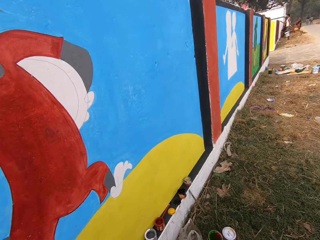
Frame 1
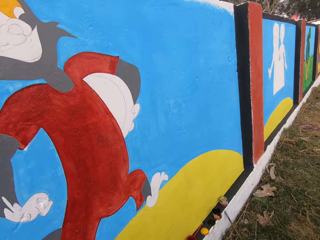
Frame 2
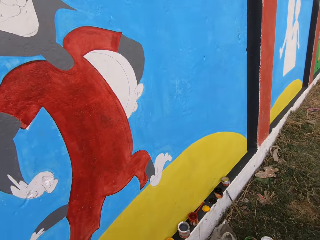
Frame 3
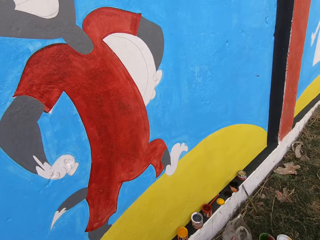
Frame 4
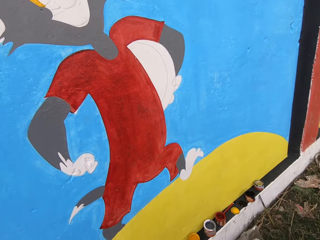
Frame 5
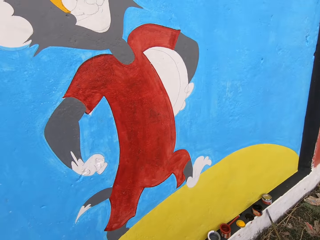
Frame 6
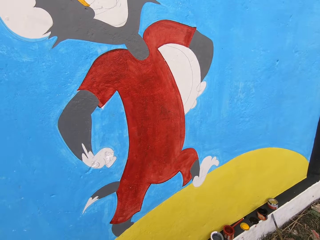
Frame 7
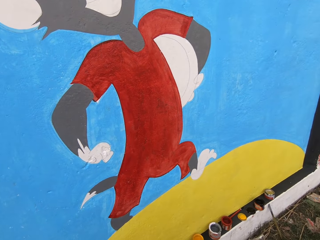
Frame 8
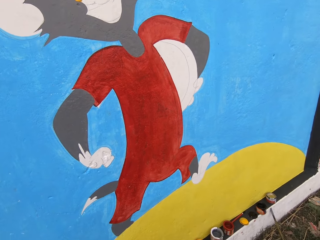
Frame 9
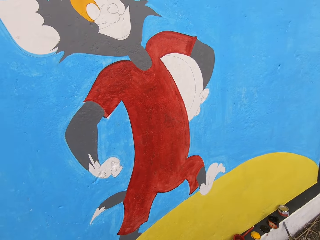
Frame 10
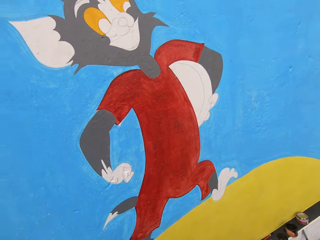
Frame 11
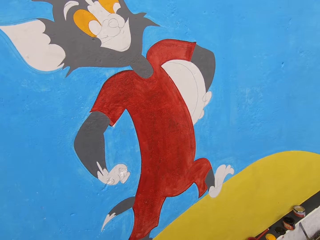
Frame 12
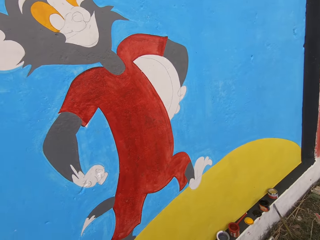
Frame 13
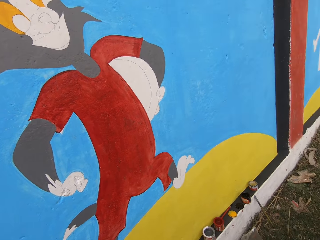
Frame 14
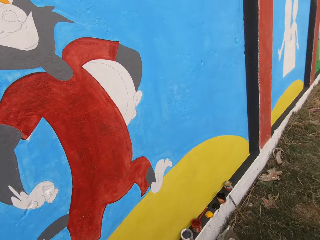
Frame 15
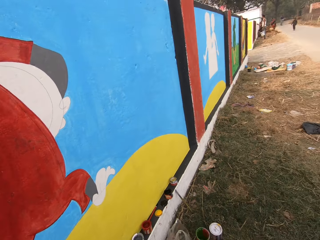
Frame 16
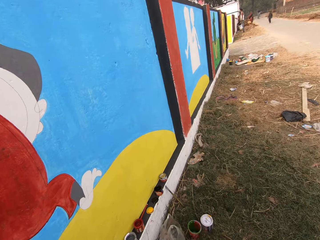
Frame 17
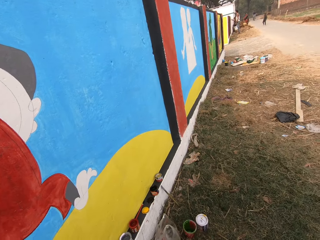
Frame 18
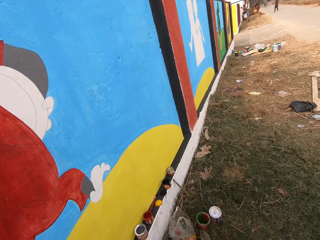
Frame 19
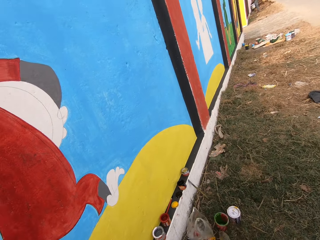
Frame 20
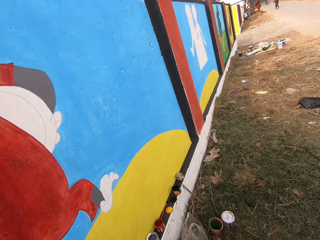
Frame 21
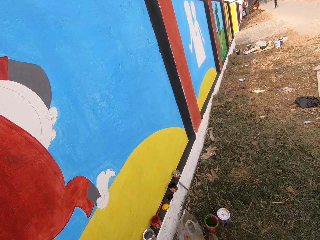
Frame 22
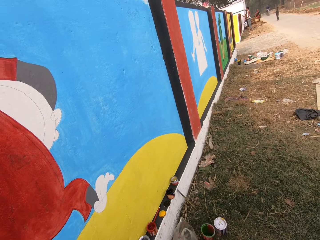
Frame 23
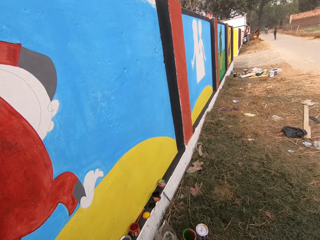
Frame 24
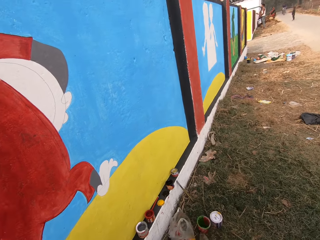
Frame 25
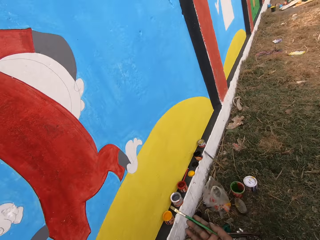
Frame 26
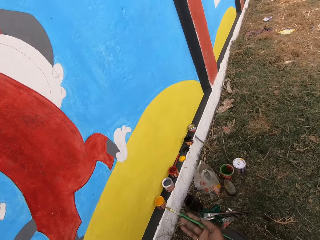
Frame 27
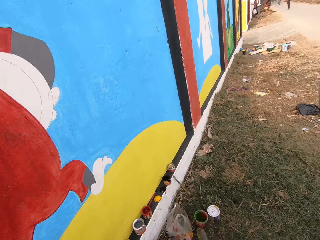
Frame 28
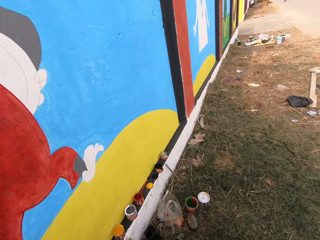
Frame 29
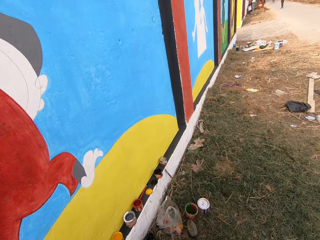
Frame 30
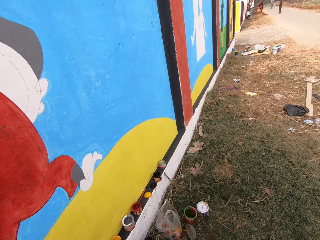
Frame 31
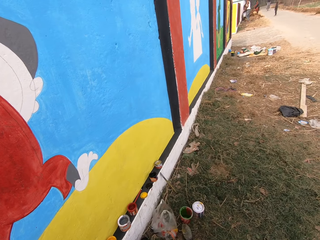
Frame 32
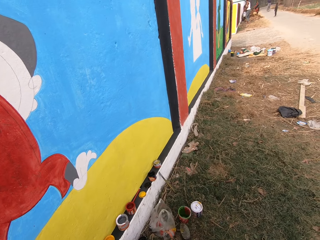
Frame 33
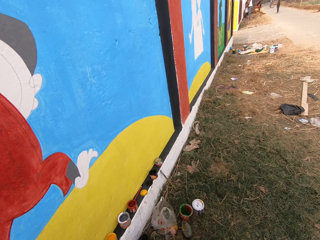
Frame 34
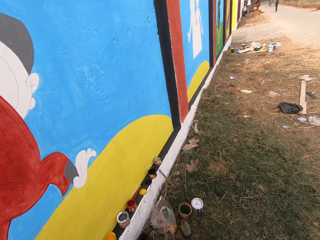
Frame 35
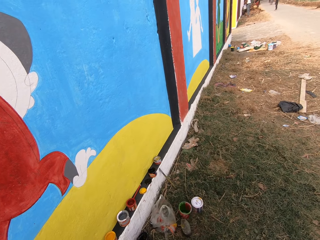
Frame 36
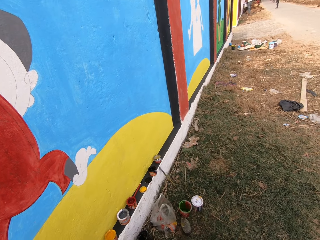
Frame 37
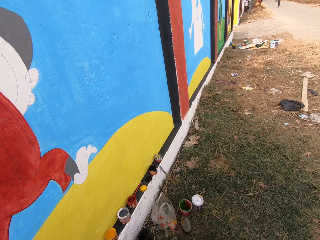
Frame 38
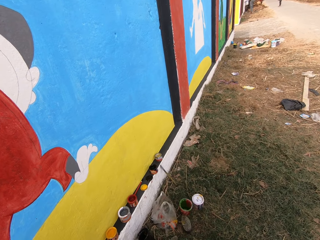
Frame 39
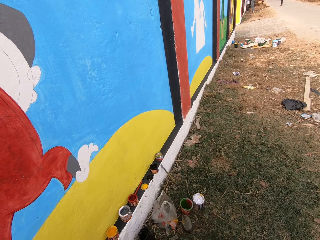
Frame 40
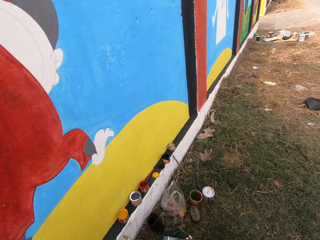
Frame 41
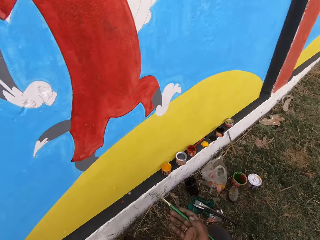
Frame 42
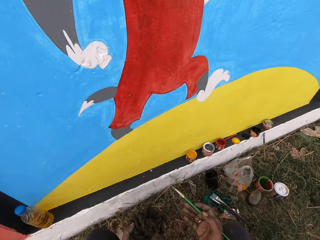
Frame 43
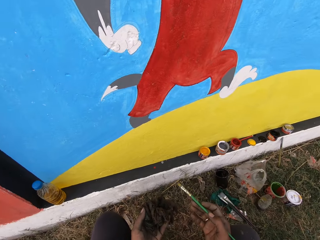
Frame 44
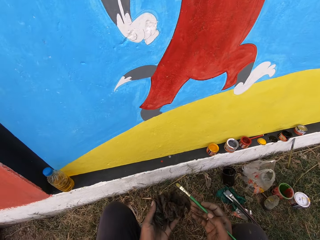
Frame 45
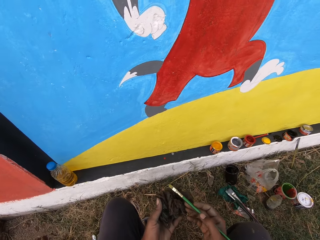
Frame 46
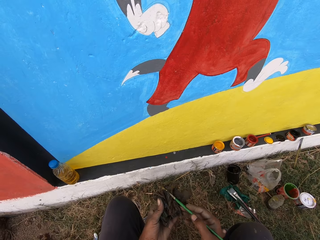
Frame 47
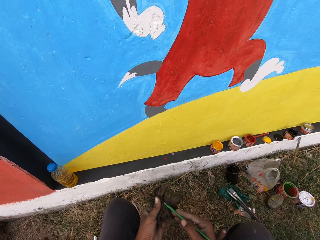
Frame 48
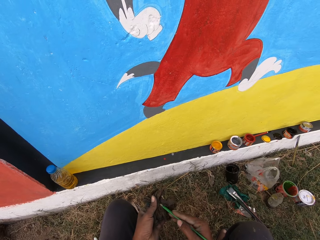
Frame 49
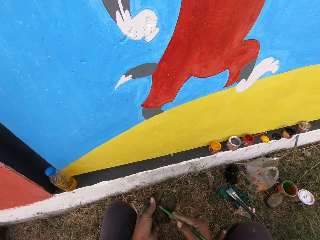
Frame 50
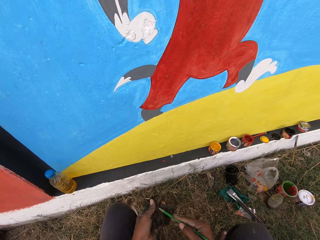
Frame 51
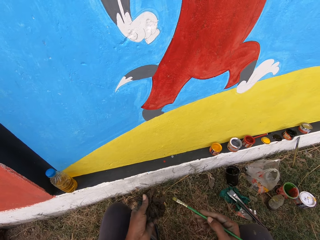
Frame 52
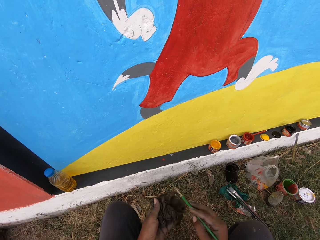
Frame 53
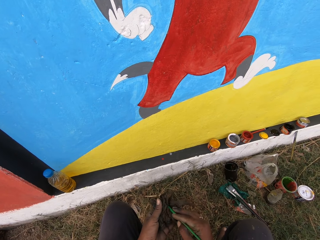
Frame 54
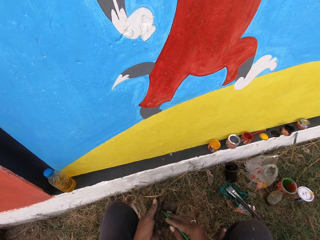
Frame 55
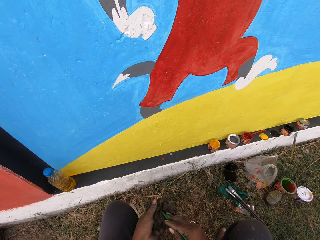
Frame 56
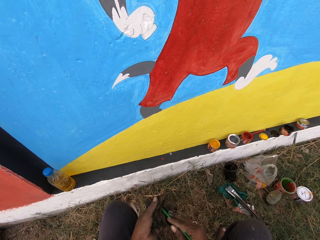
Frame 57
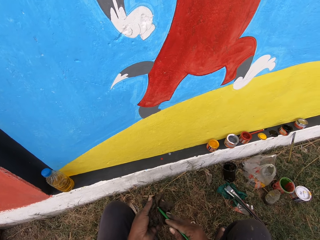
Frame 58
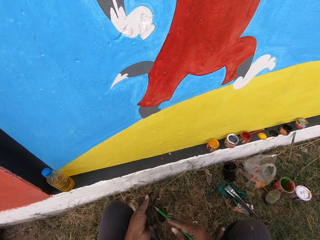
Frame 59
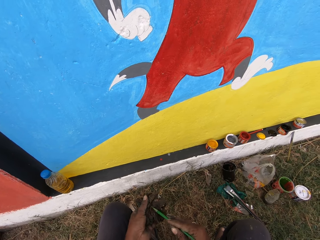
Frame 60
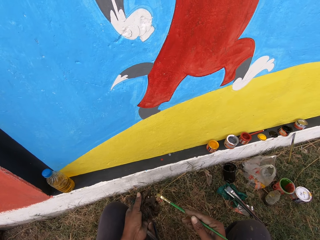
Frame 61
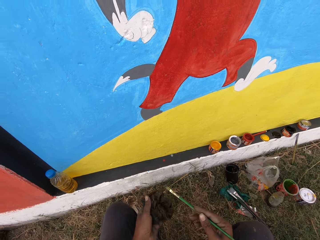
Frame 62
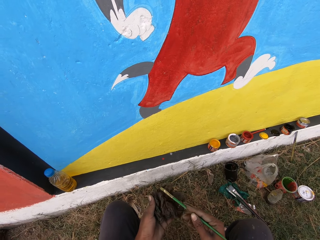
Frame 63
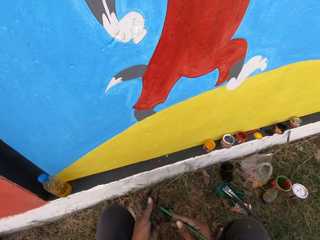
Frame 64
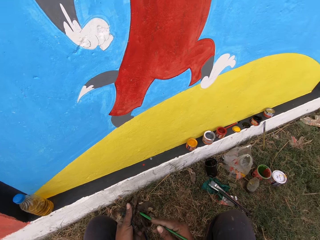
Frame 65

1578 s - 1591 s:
The camera wearer cleans the brush with a rag in his left hand.

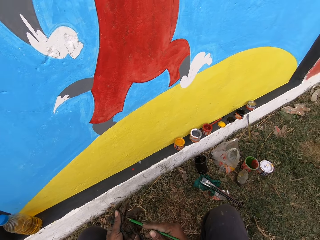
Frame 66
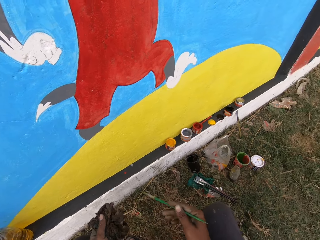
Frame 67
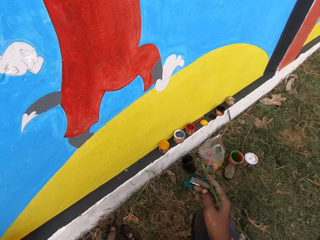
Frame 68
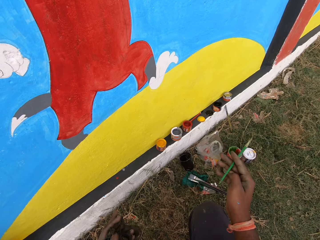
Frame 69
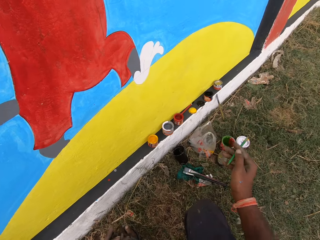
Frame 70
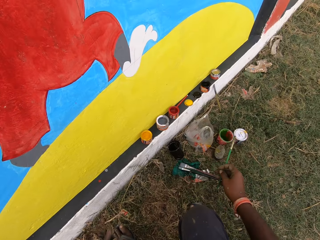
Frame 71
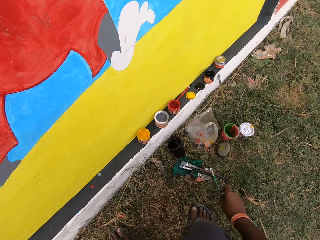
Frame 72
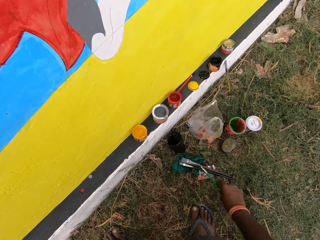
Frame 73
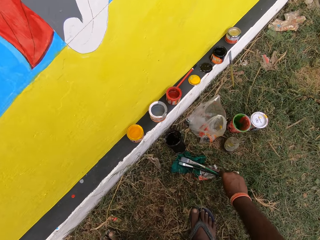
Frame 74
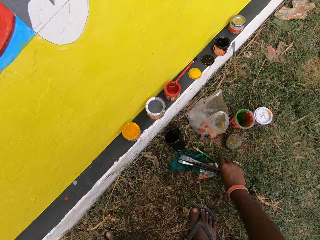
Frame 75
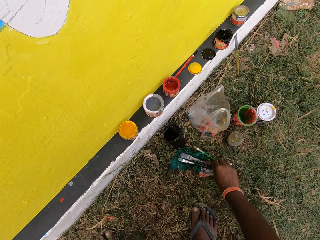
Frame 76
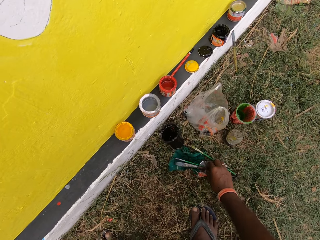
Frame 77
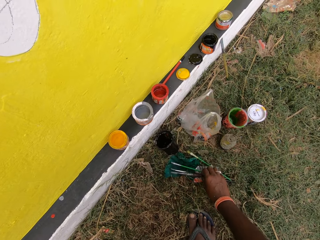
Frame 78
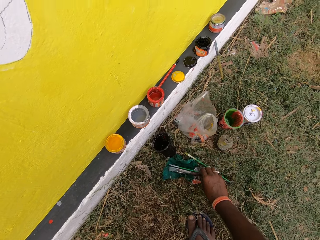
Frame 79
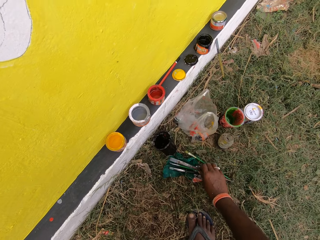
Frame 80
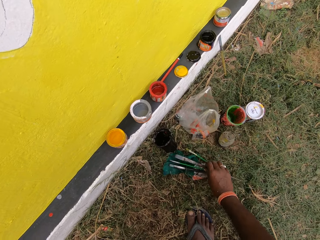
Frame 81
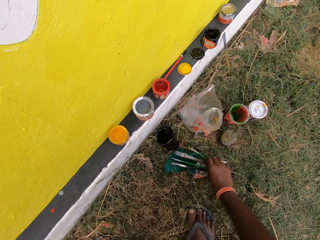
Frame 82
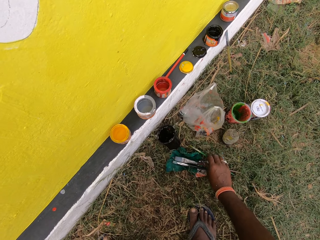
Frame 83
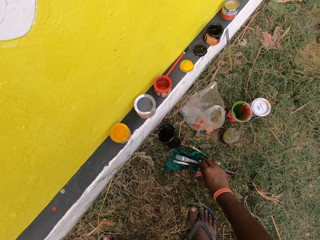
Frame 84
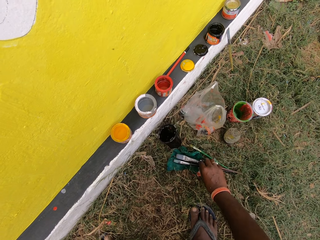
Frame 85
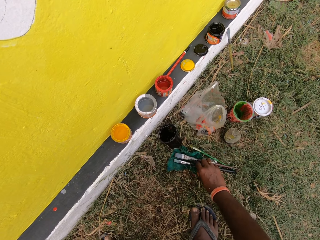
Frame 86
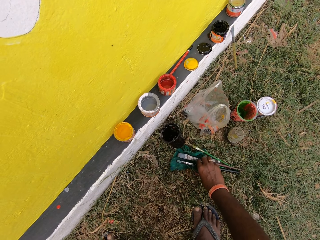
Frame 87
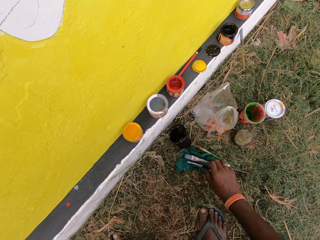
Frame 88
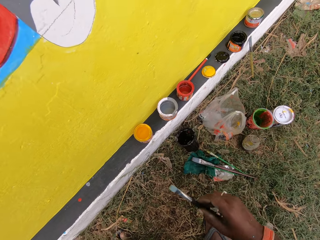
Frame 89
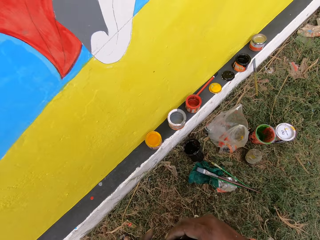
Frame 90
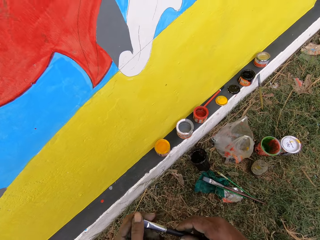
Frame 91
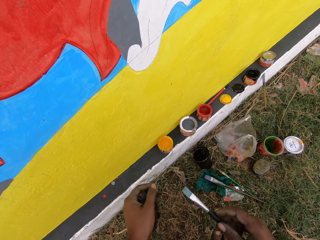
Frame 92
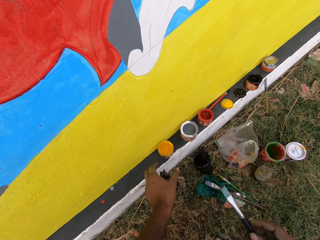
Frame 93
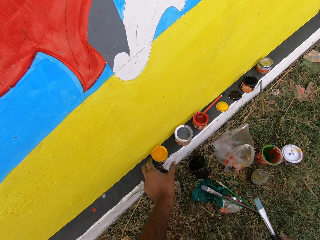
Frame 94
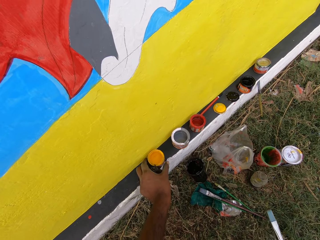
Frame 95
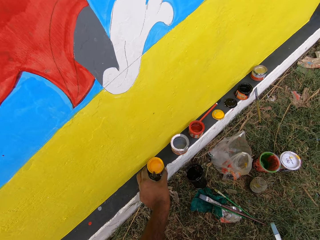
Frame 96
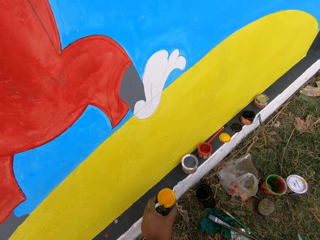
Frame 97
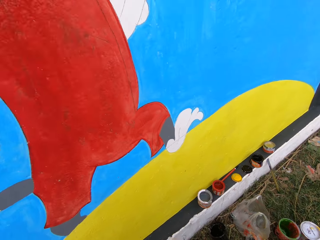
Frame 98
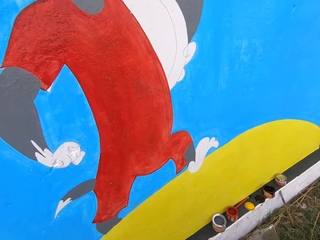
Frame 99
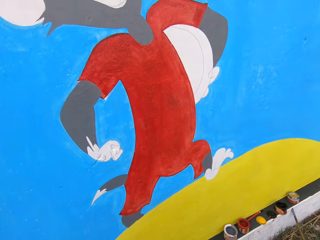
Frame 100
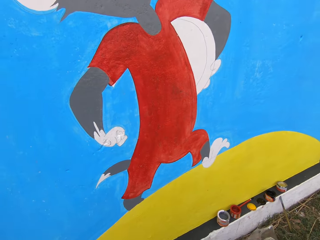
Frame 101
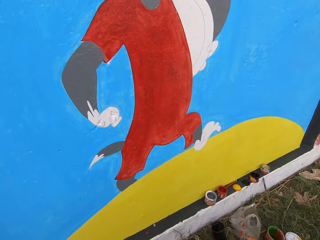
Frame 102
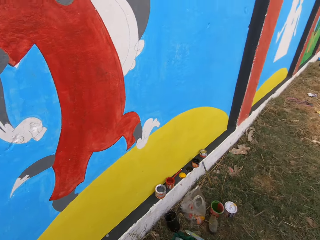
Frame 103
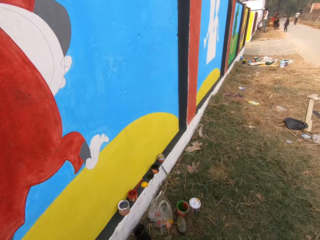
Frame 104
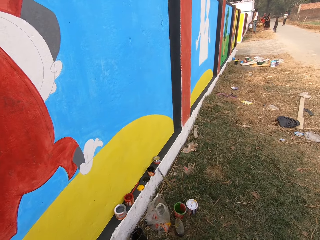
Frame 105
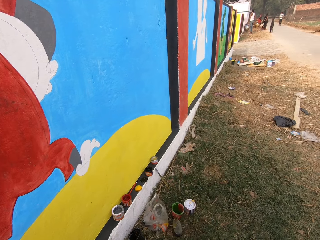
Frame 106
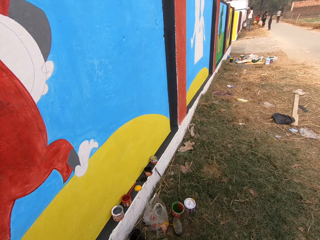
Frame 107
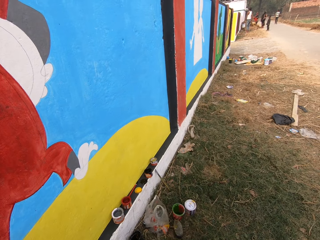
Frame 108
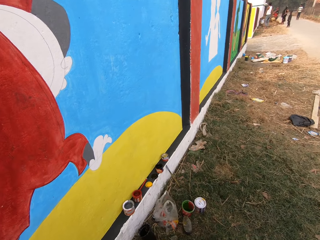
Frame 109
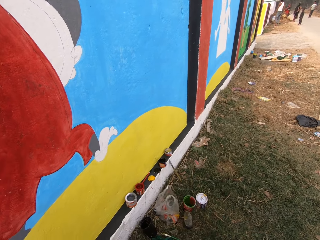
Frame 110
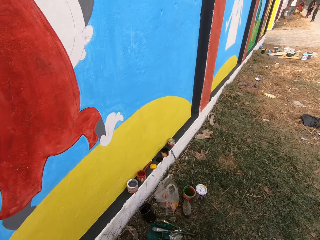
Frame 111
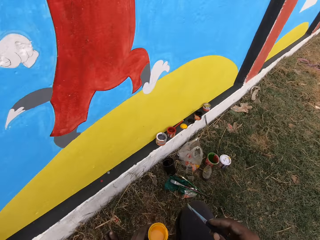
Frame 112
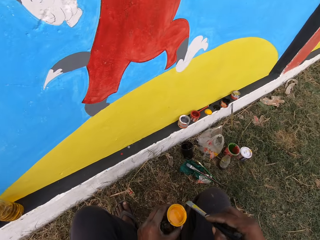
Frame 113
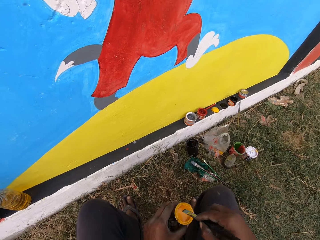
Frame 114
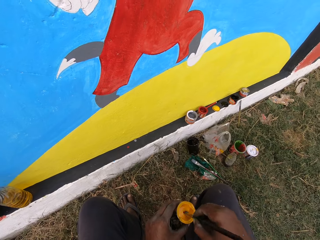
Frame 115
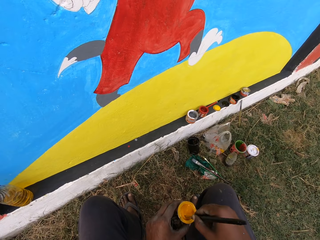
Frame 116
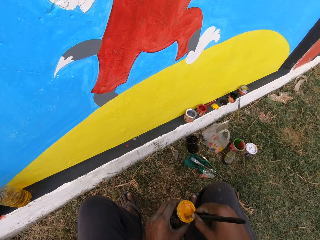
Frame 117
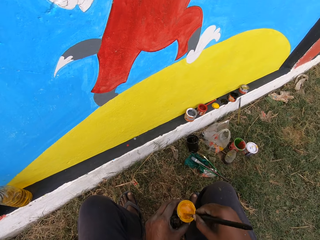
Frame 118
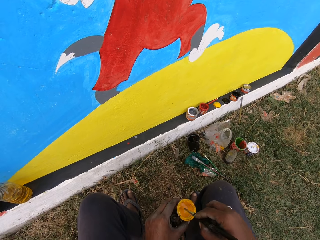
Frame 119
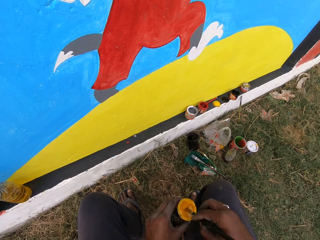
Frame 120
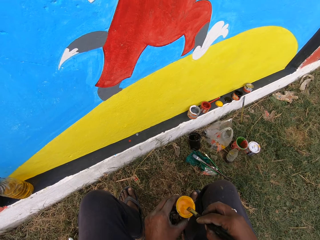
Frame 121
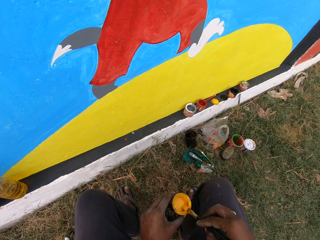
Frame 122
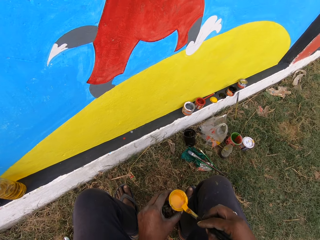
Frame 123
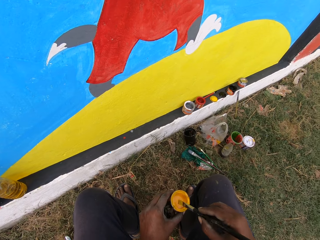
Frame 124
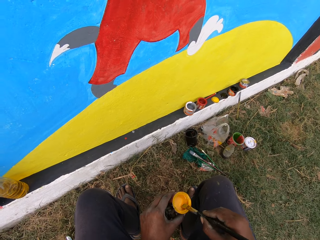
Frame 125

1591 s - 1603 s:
The camera wearer drops the brush on the ground with his right hand. He adjusts a brush on the ground with his right hand. He picks up another brush from the ground with his right hand. He picks up the can of paint from the slab on the floor with his left hand. He turns to his right. He dips the paint brush into the can of paint on his left hand. He stirs the paint. He wipes the brush on the edge of the paint can with his right hand.
